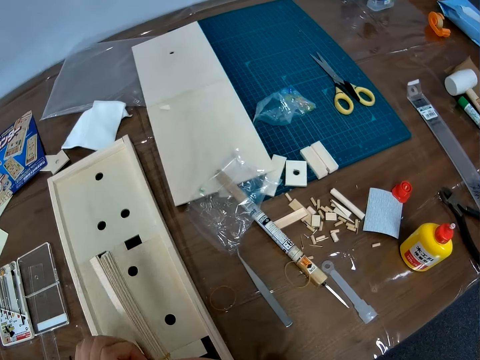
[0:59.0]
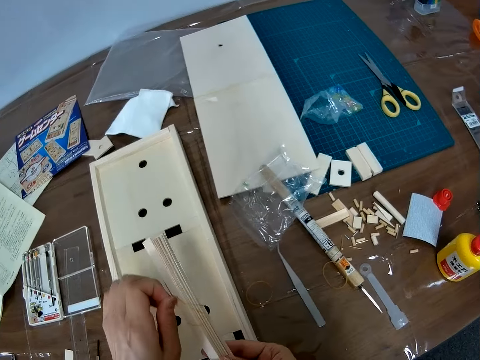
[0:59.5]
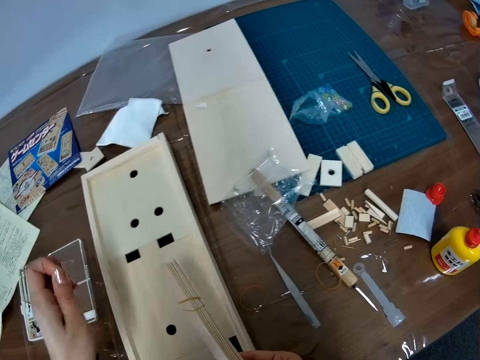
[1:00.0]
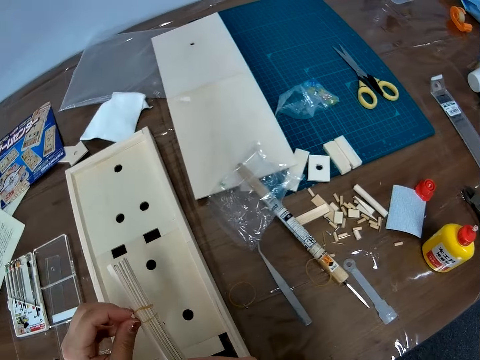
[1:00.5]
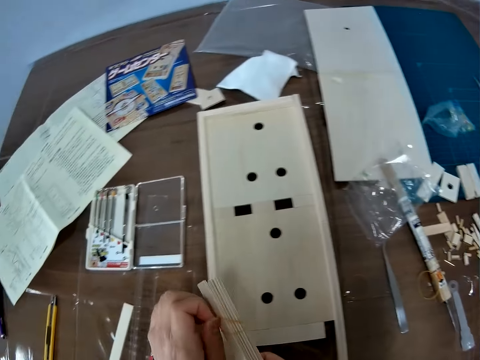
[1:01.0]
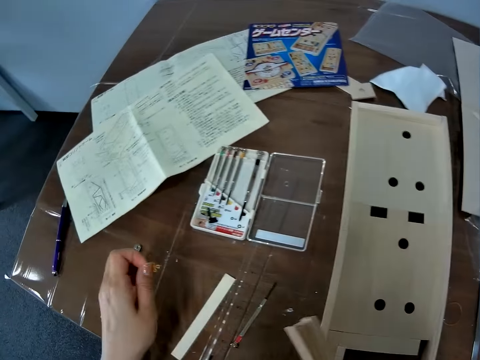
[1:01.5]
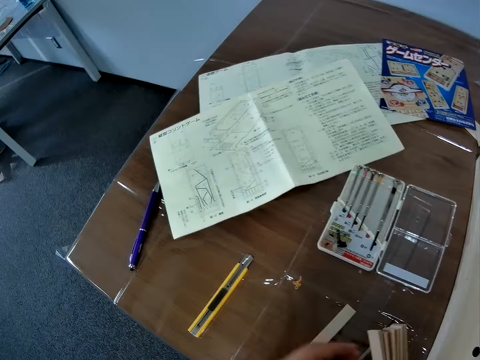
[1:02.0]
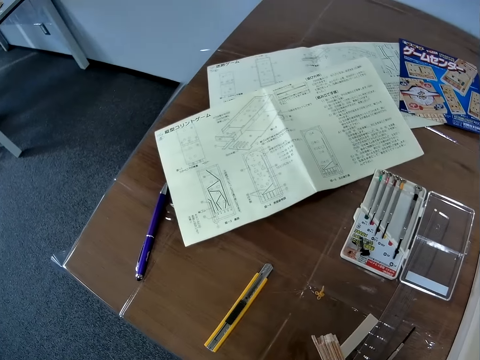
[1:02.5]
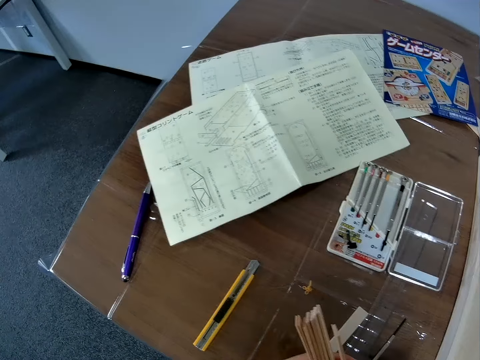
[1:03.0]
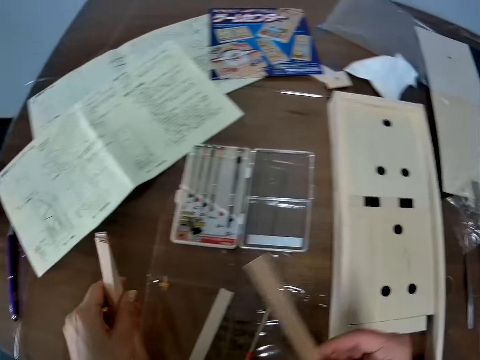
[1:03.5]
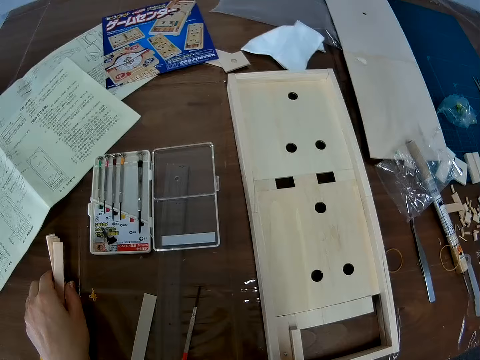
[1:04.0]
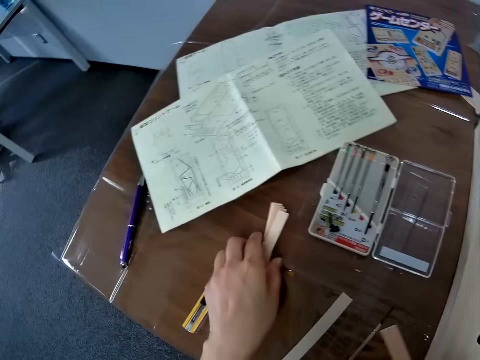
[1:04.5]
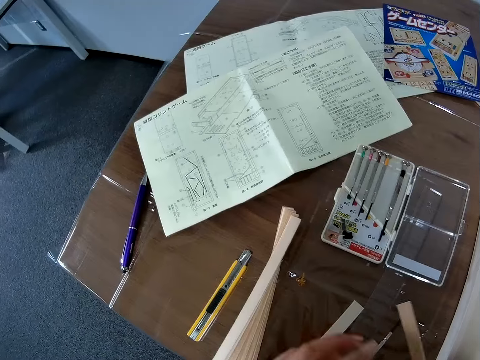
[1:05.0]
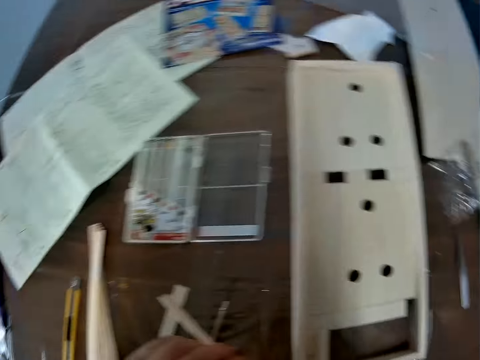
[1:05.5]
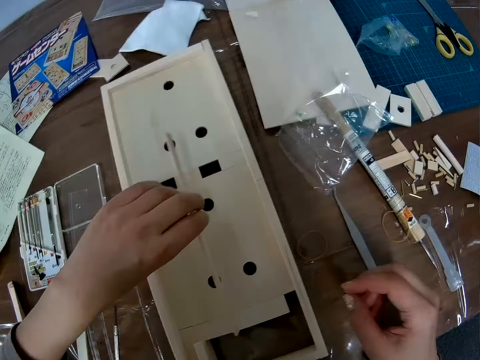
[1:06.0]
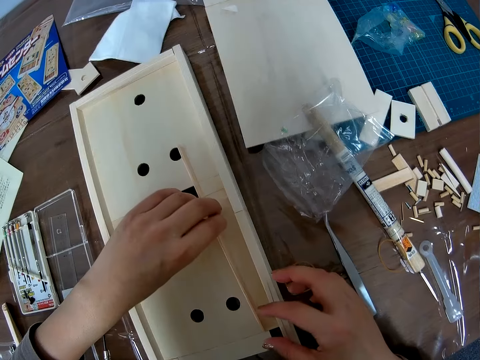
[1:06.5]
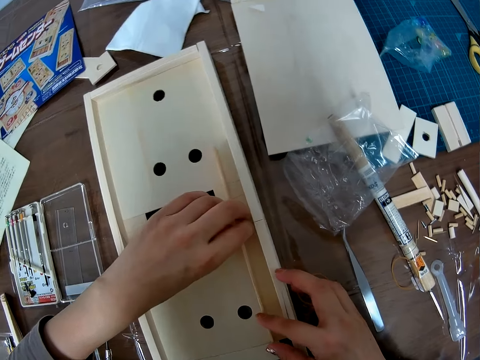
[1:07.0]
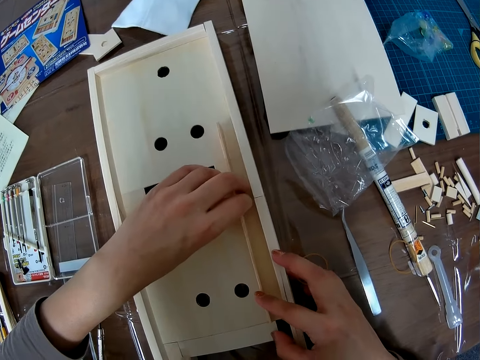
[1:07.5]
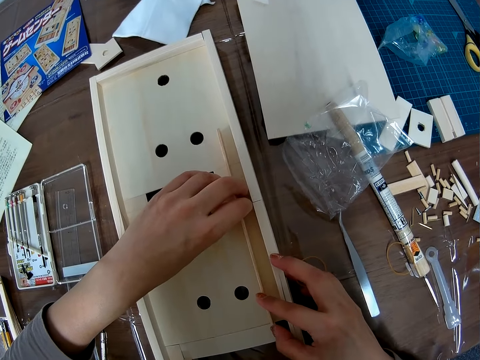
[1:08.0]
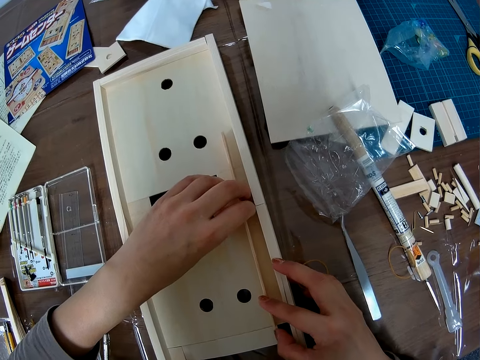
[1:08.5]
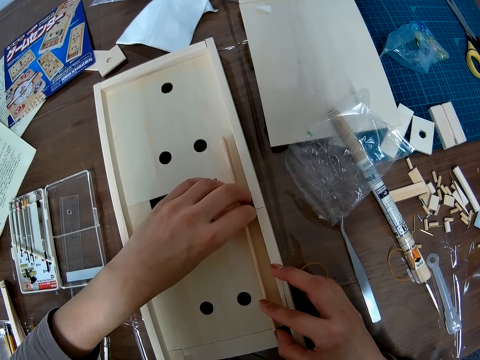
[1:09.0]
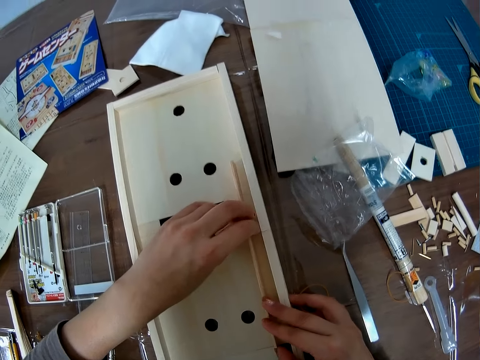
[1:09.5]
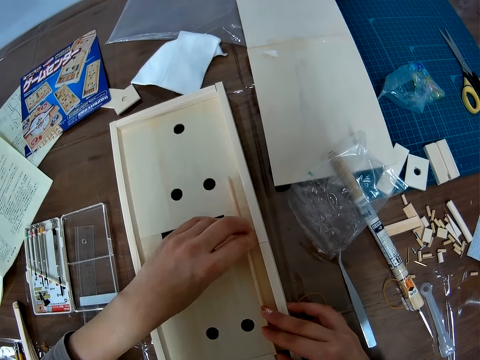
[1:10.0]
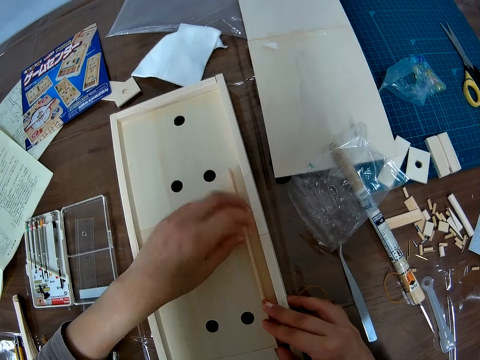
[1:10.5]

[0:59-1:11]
The camera wearer removes a rubber band from the pack of wooden pieces. She drops the rubber band on the table with her left hand. She separates pieces of wood. She picks a wooden piece from the pack of wooden pieces. She drops the pack of wooden pieces on the table with her left hand. She holds a piece of wood. She sets the wooden piece on the wooden craft with her hands.

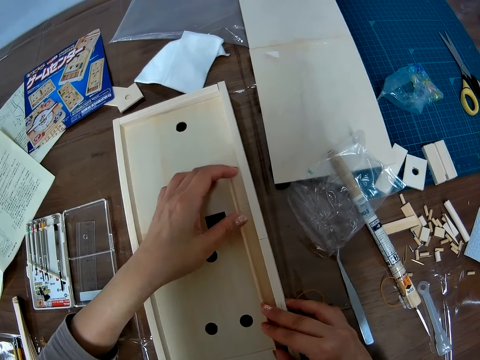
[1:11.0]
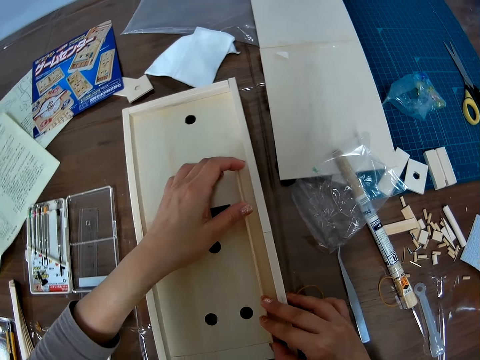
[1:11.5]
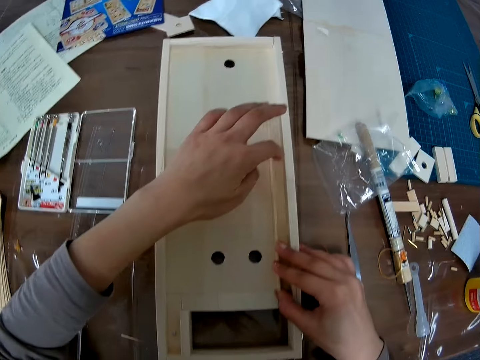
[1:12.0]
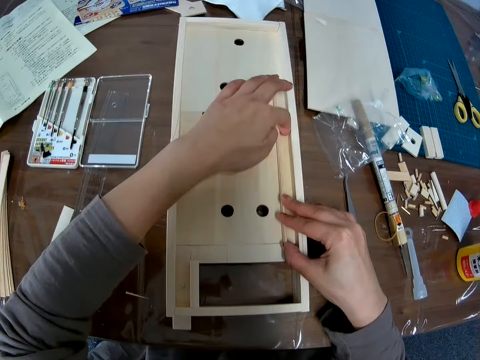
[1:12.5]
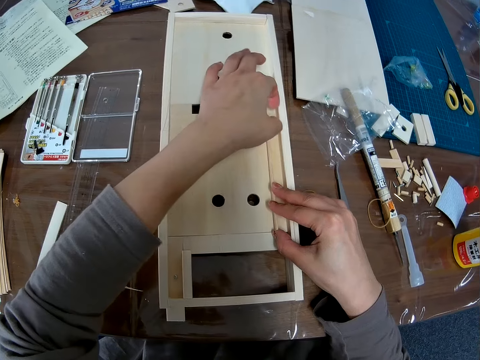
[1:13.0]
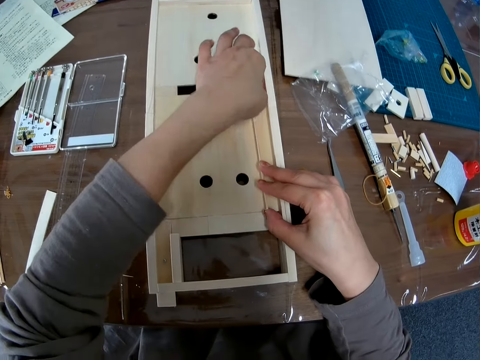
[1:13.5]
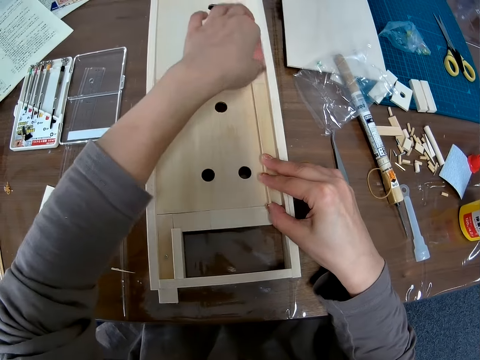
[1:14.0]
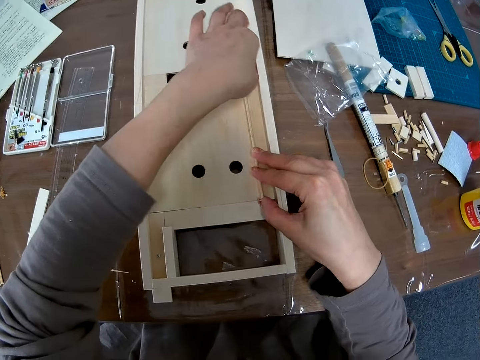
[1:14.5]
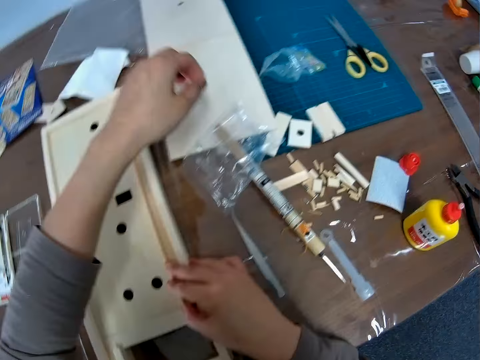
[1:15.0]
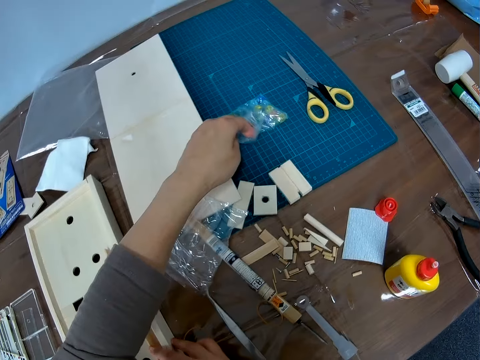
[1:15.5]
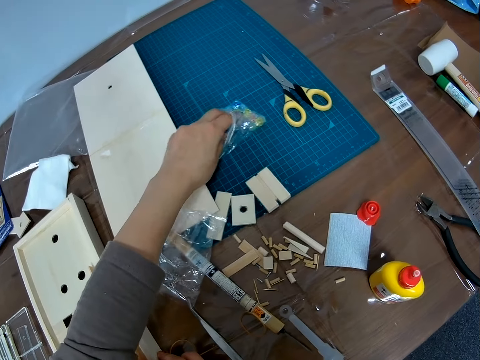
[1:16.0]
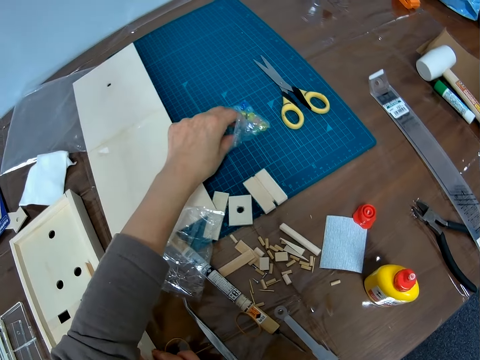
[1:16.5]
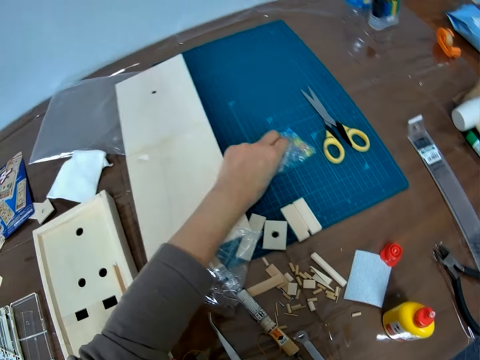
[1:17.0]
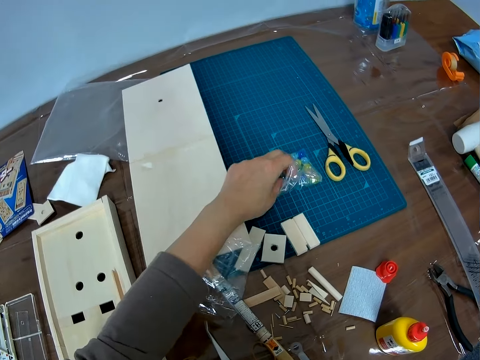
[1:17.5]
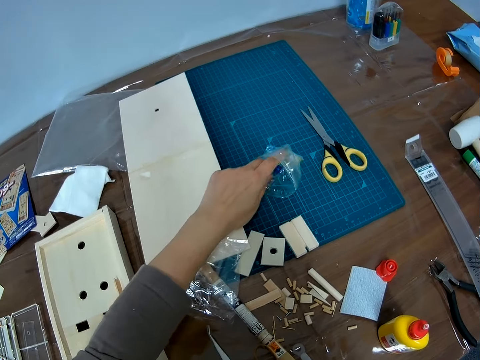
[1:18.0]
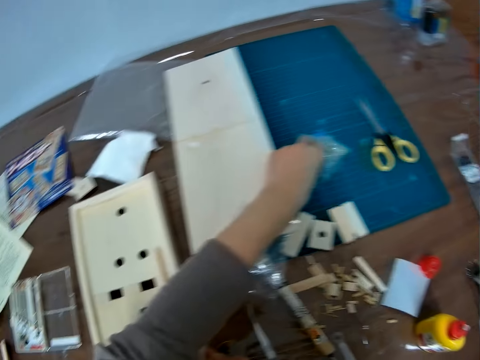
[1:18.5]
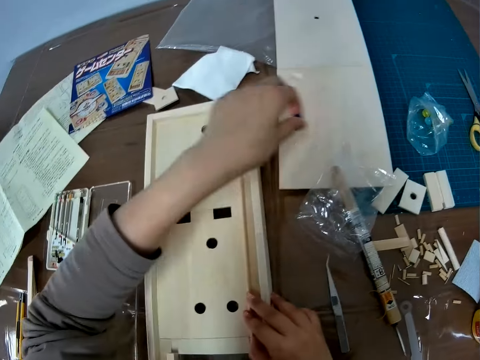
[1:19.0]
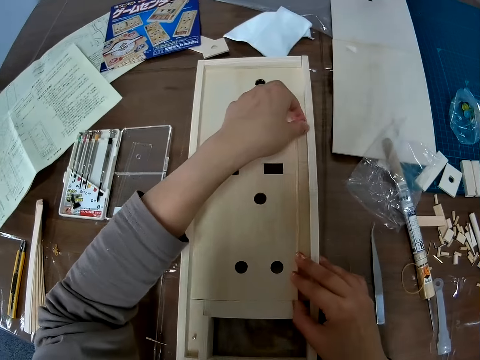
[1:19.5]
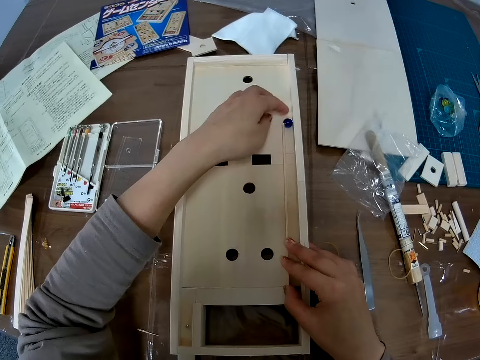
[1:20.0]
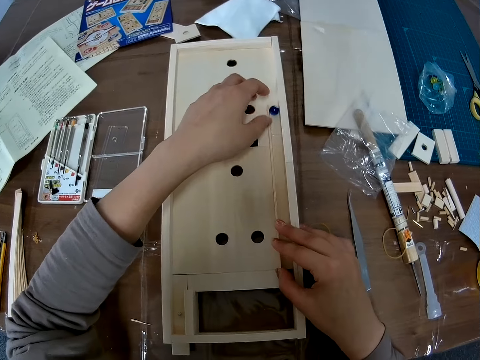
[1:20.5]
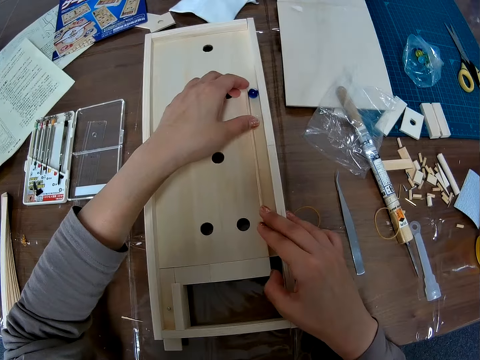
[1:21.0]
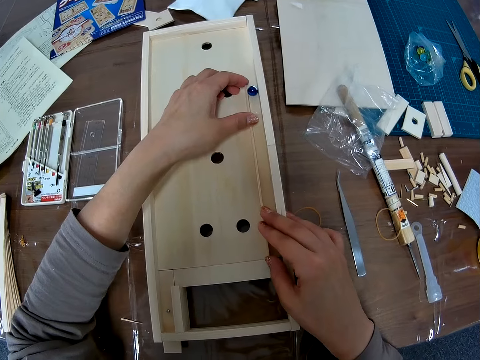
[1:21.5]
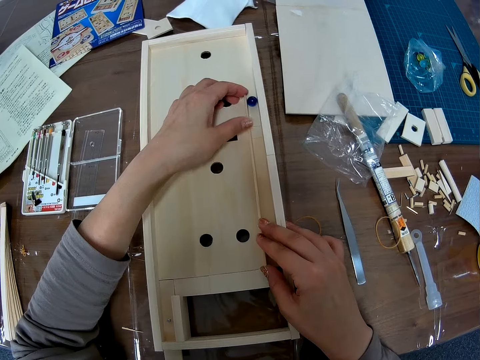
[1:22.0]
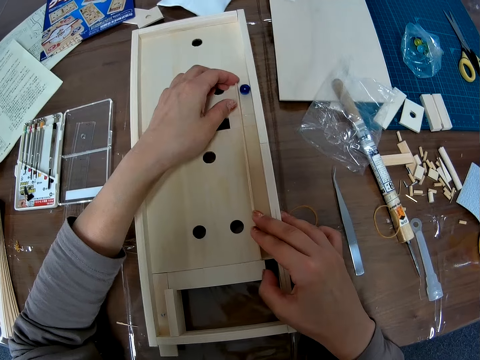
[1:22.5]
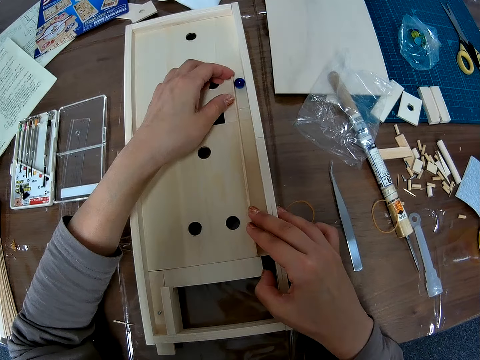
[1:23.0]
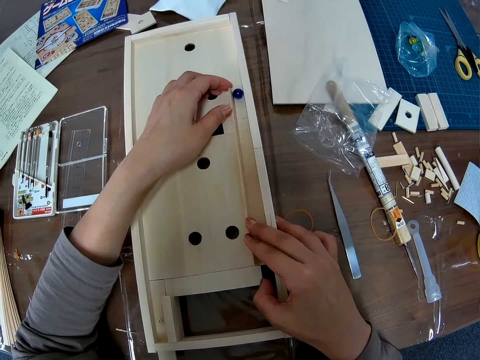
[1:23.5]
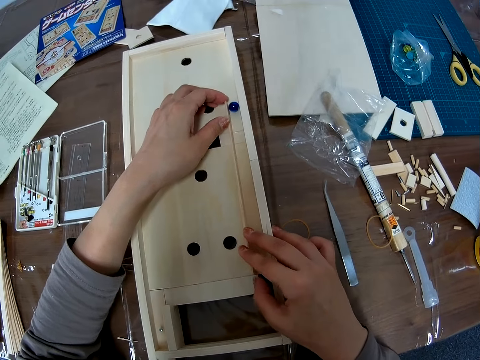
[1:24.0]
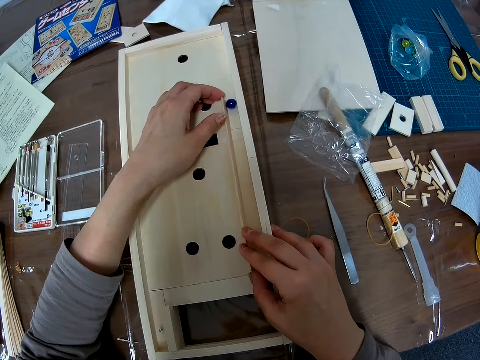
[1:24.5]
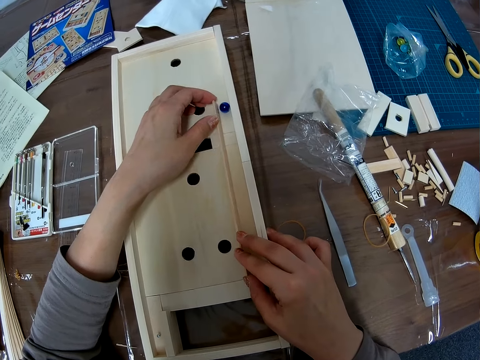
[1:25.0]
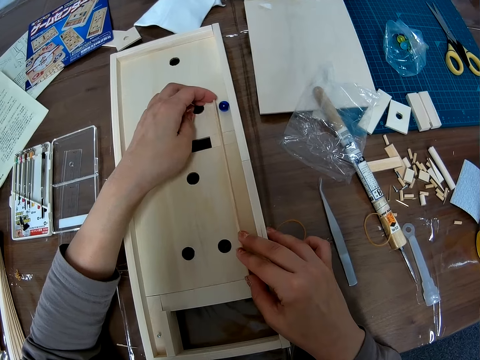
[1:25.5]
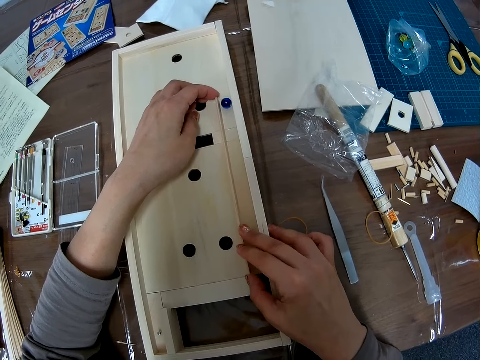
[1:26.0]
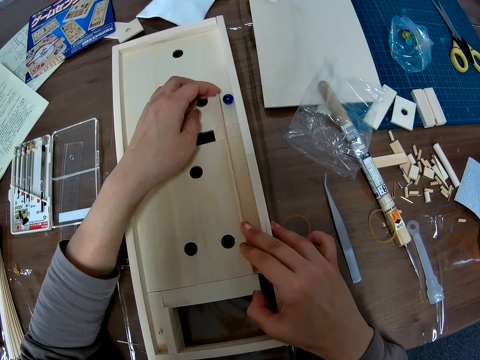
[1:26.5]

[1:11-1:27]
The camera wearer picks something from the game center wood craft or wooden craft. She throws something on the cutting mat. She picks a glass marble or round ball from a zipper bag with her left hand. She drops the round ball on the wooden craft. She sets a wooden piece on the wooden craft with her hands.
